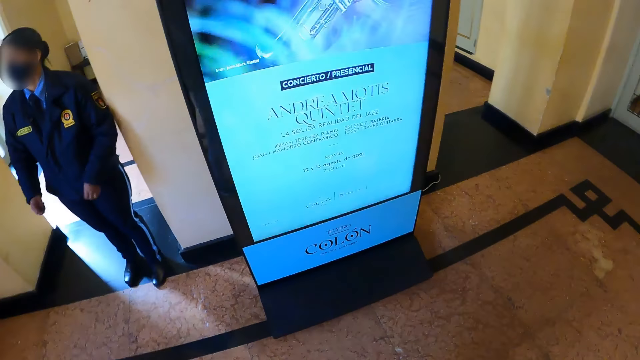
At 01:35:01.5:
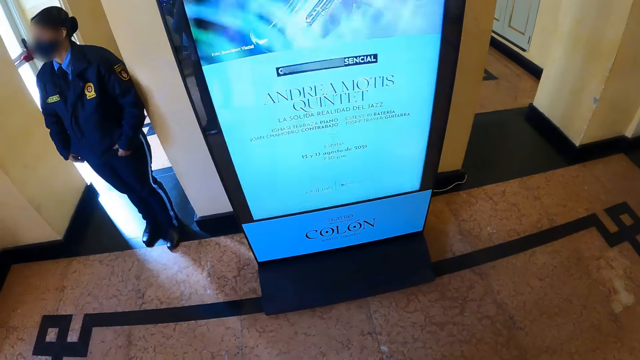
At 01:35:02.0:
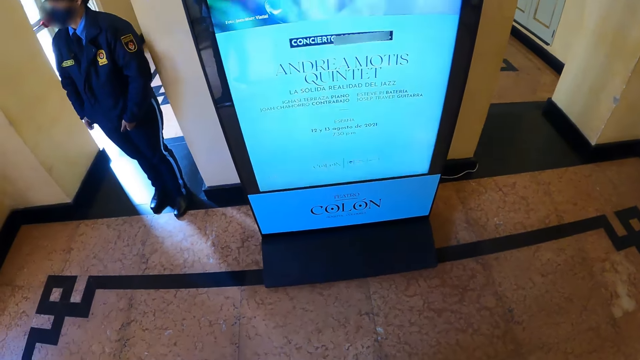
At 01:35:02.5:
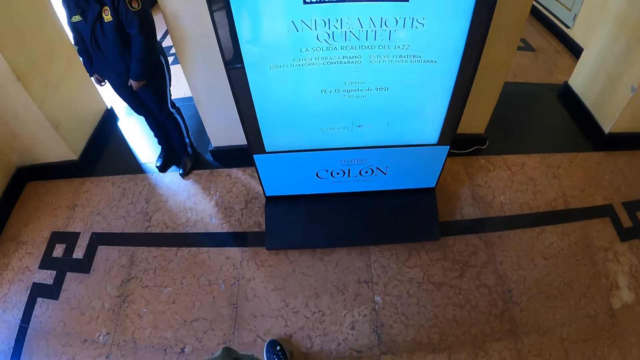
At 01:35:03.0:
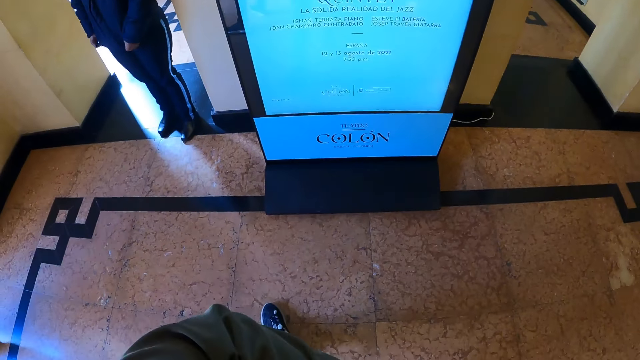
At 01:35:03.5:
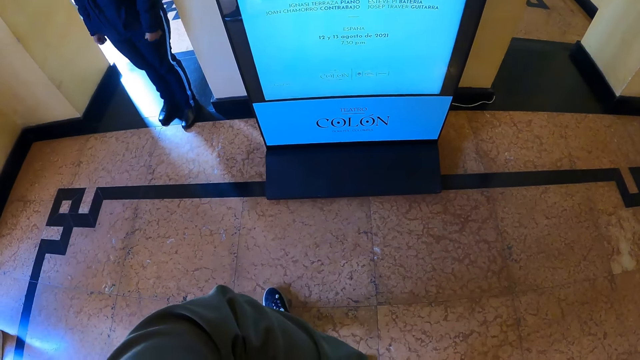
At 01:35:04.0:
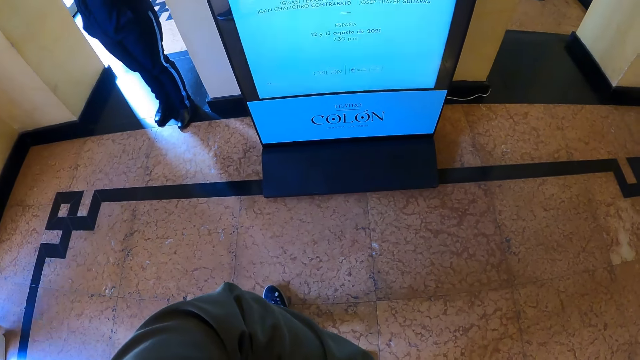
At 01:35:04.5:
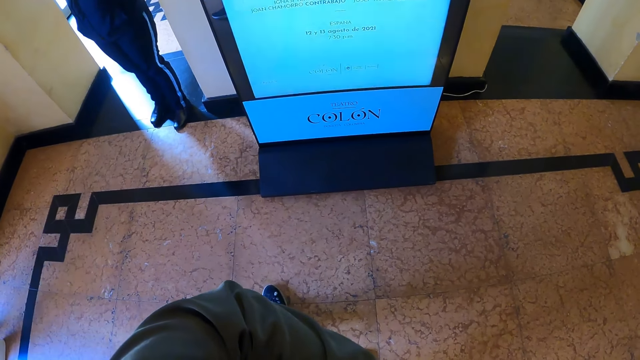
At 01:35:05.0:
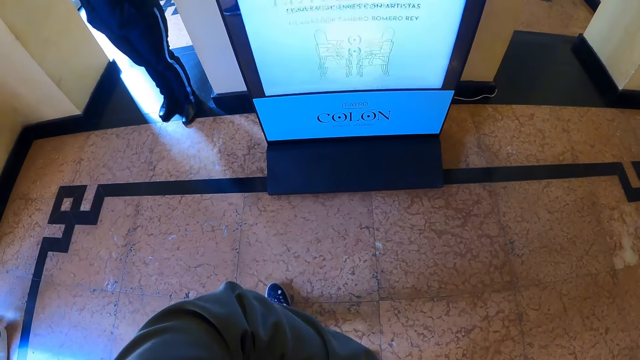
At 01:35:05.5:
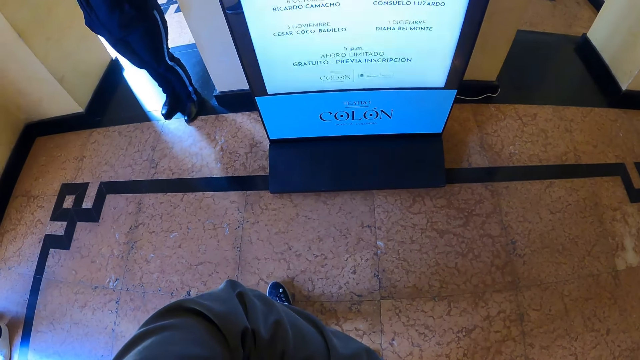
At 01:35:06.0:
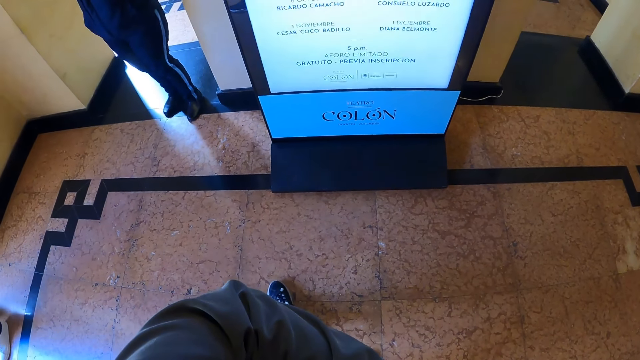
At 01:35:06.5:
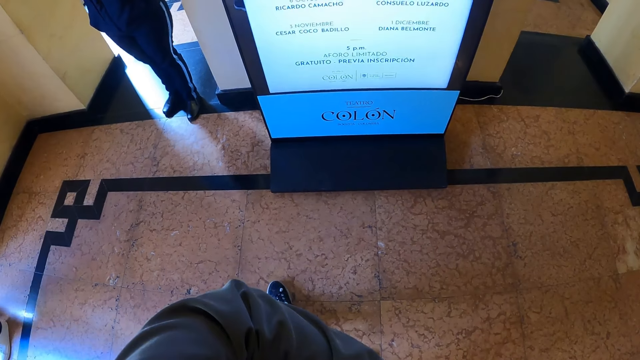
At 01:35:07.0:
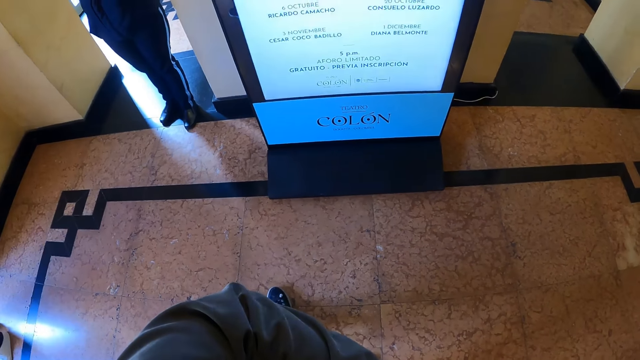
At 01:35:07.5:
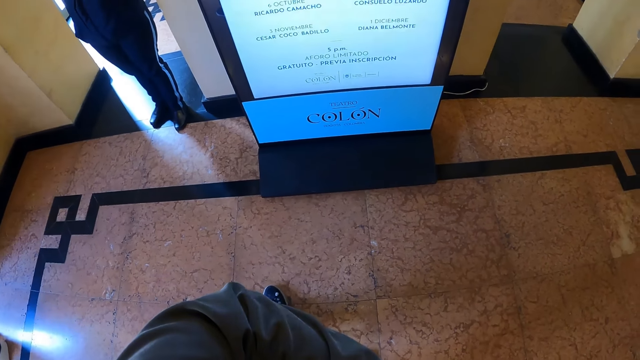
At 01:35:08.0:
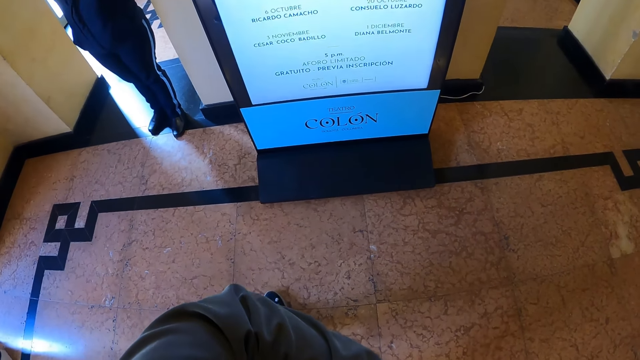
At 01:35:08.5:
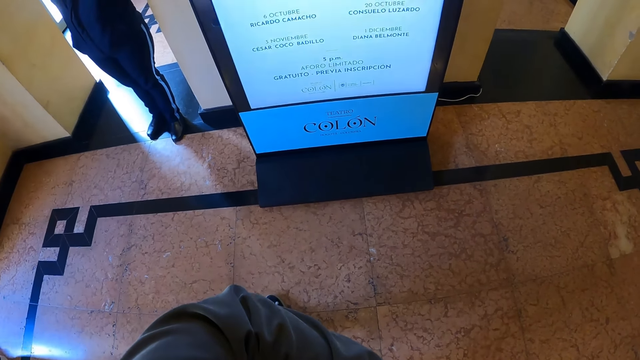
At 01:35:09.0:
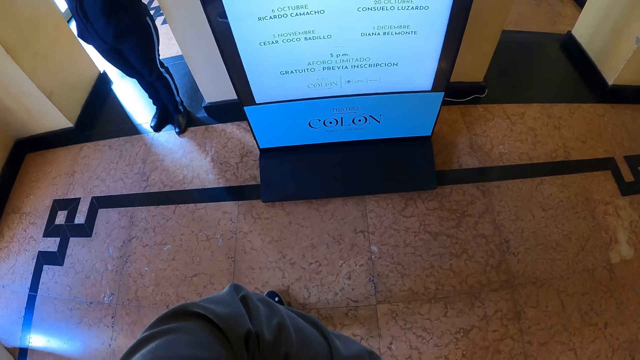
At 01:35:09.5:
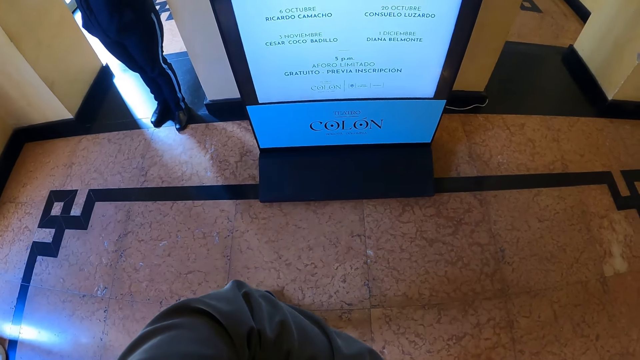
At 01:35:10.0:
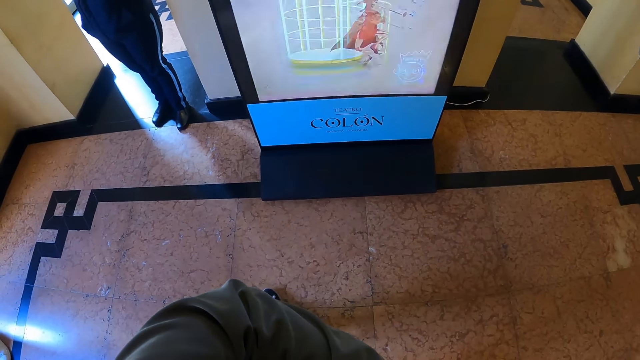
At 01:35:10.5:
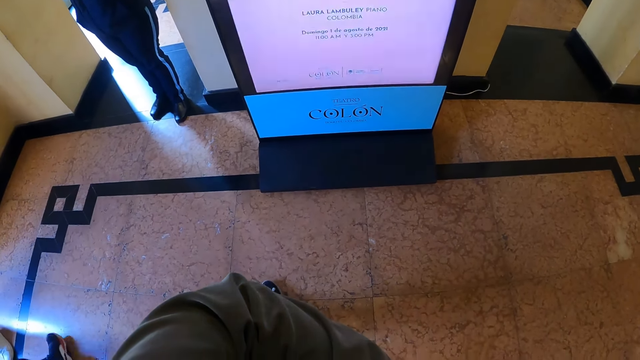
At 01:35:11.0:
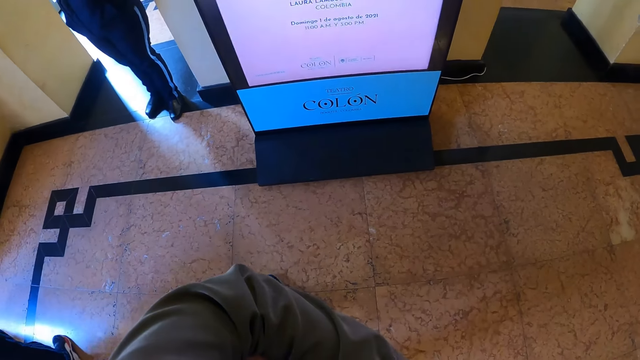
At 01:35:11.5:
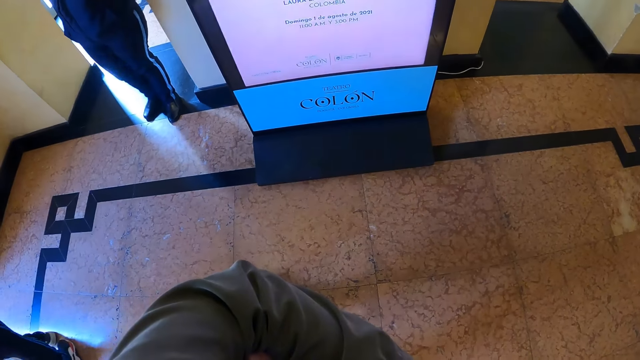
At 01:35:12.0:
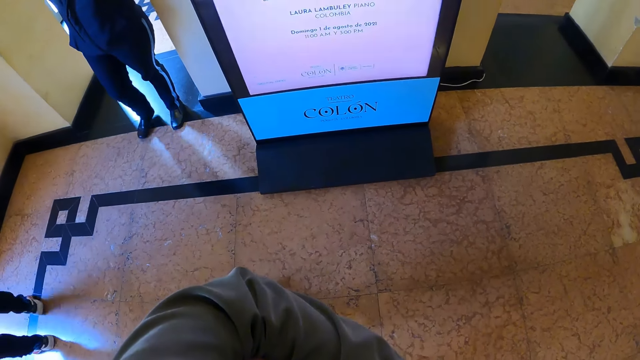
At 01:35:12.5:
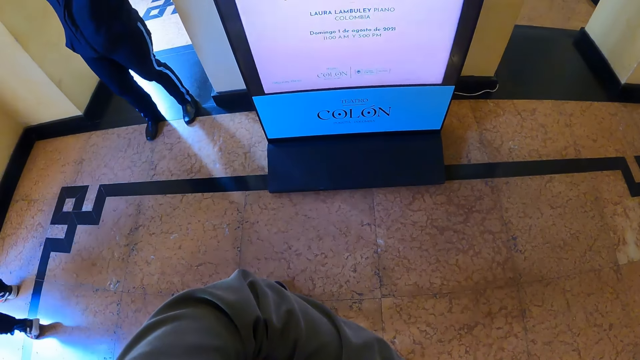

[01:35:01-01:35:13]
The camera wearer looks at the screen. They stand in front of the screen.

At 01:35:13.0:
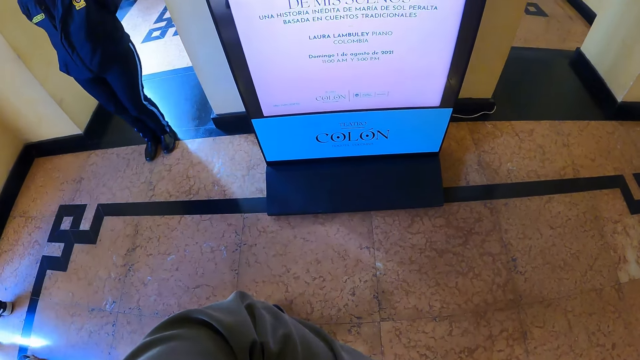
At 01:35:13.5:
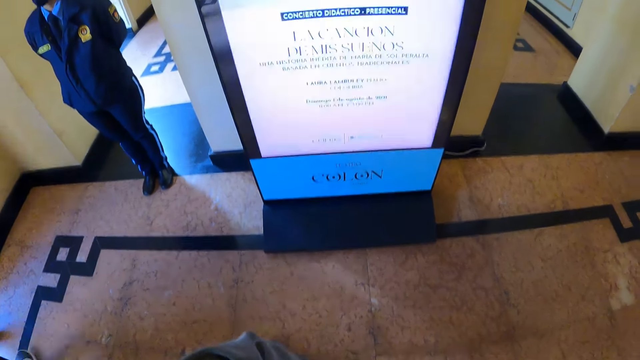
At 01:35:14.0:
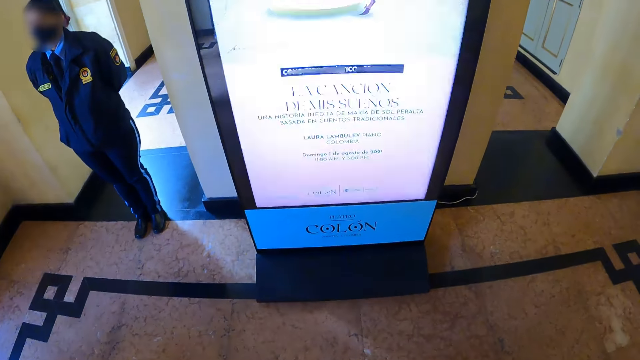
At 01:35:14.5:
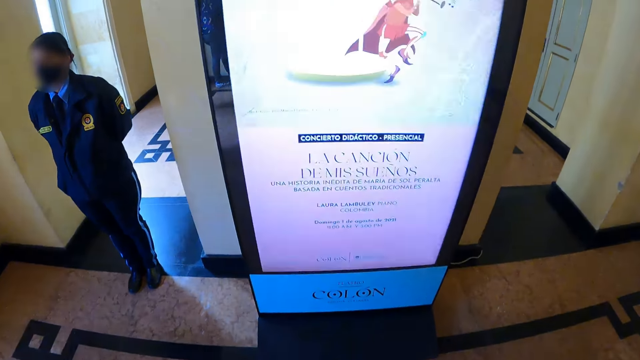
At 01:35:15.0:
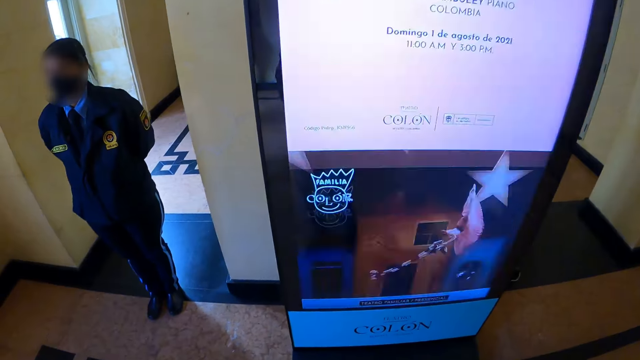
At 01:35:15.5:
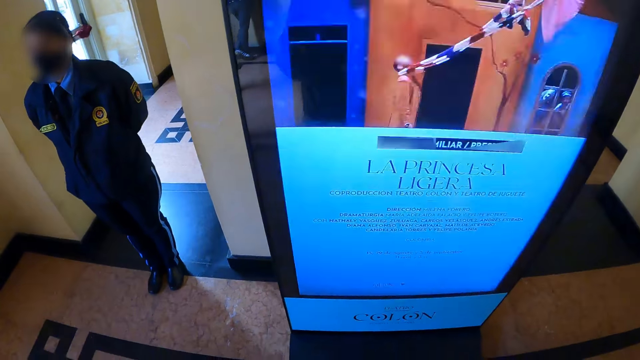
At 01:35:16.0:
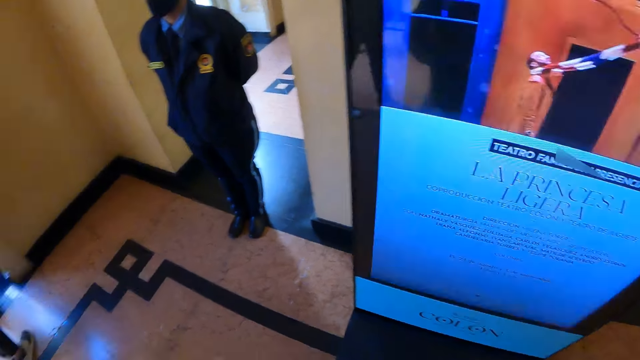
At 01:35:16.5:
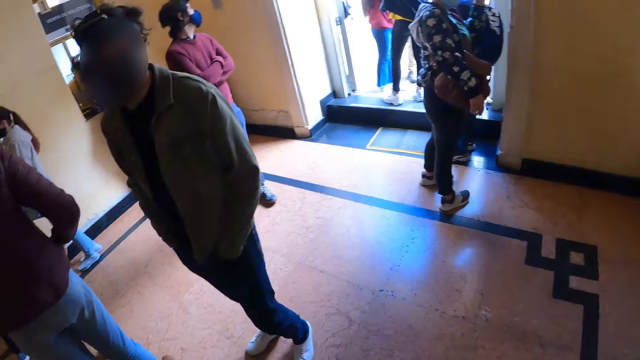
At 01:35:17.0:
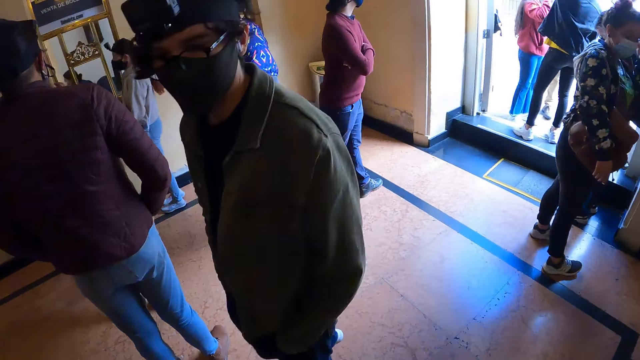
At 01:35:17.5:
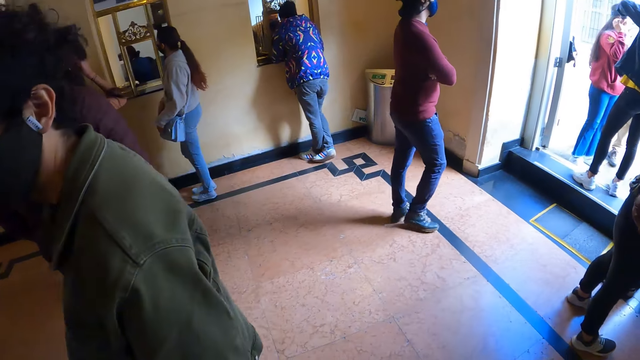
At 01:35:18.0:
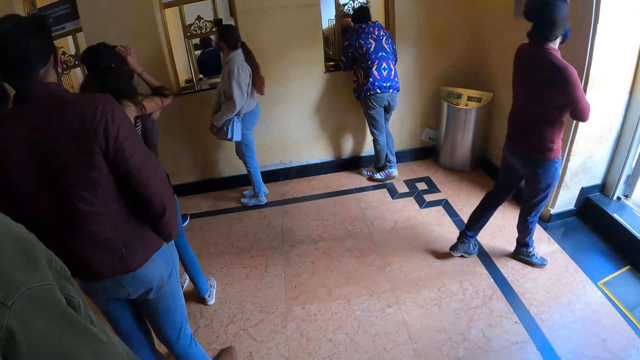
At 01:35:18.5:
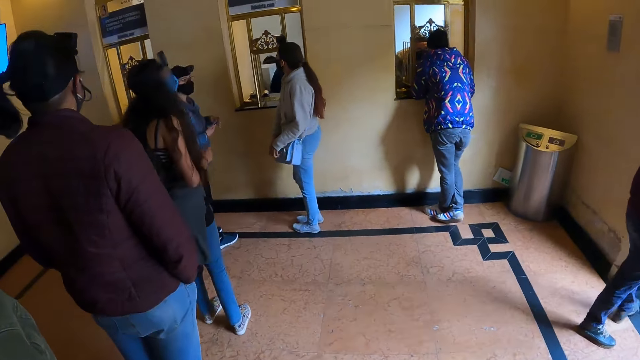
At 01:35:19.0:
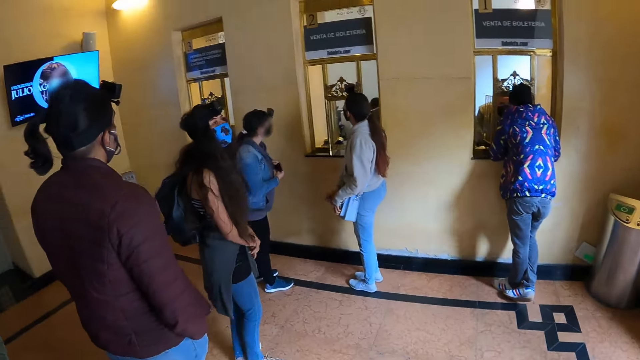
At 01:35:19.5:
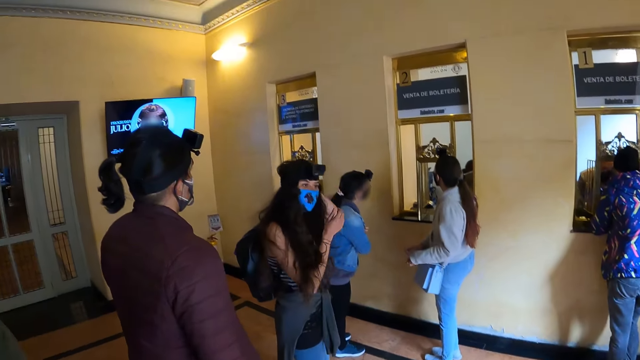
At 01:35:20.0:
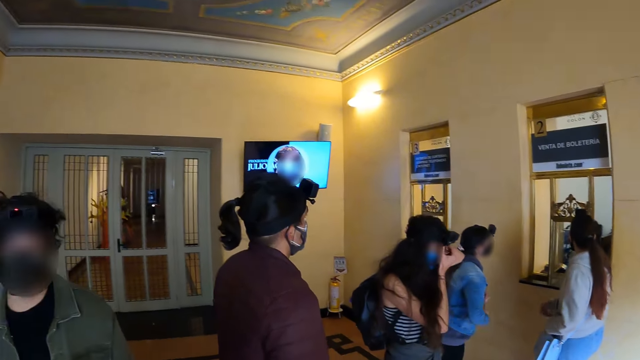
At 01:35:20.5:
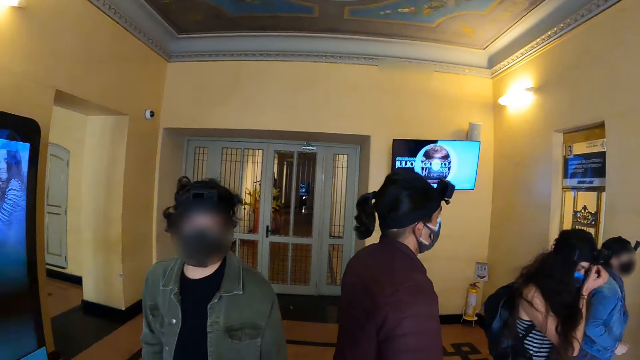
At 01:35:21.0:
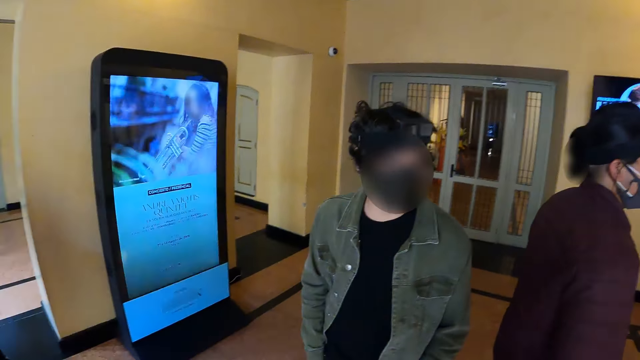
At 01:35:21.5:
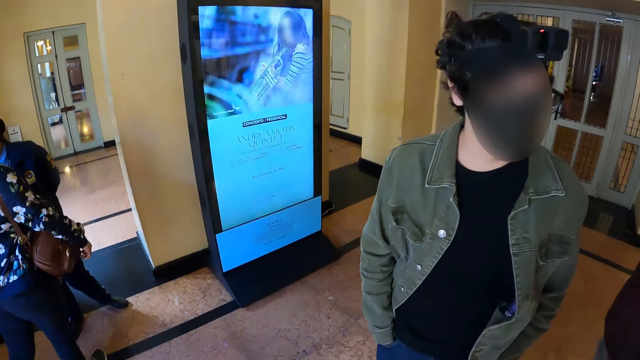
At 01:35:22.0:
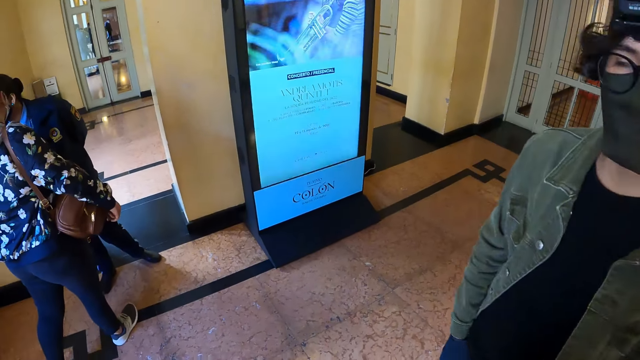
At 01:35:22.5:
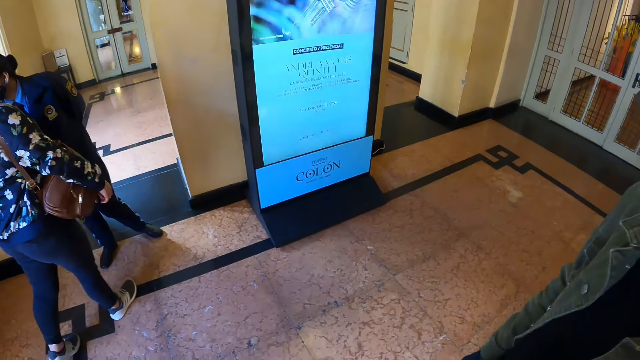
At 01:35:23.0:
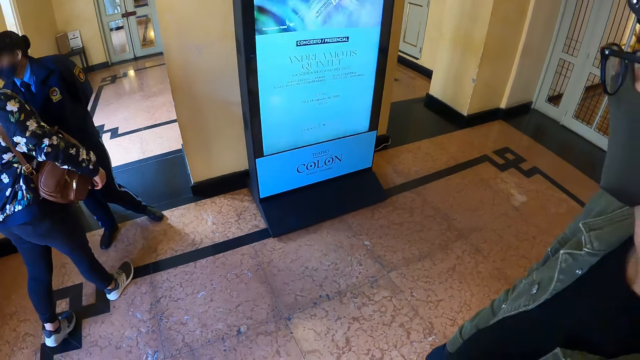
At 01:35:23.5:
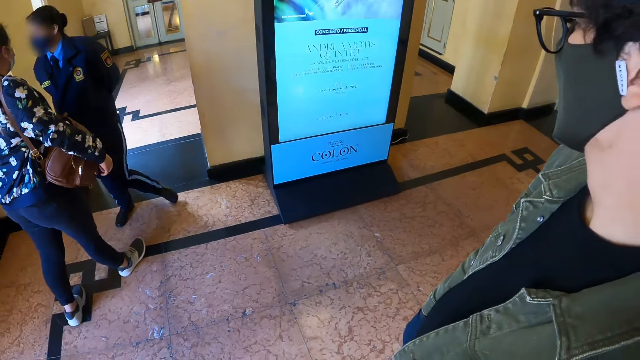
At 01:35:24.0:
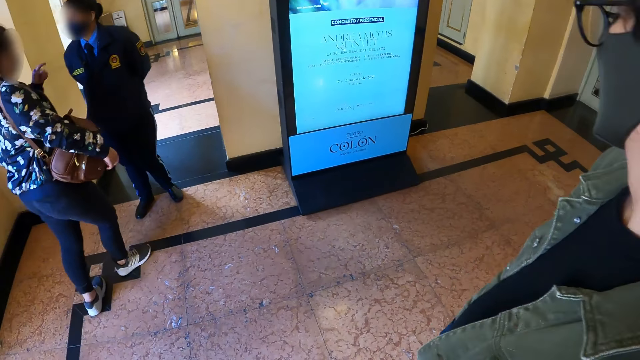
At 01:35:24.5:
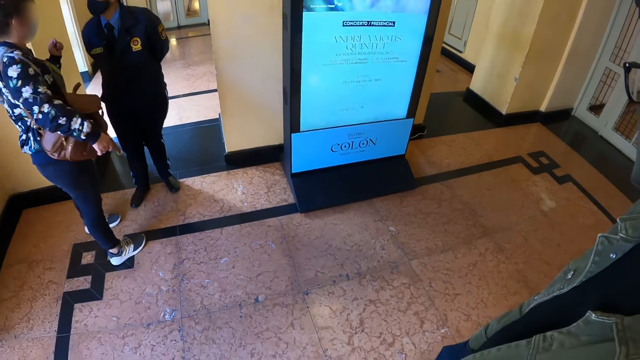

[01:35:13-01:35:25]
The camera wearer turns around. They walk around the room, look around, and stand near a man.
